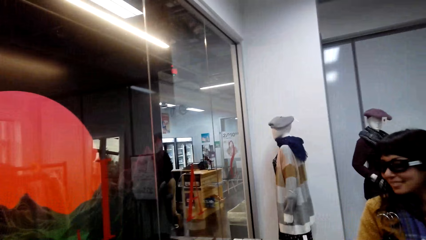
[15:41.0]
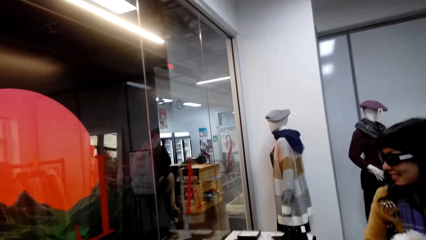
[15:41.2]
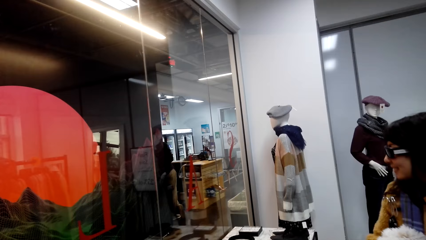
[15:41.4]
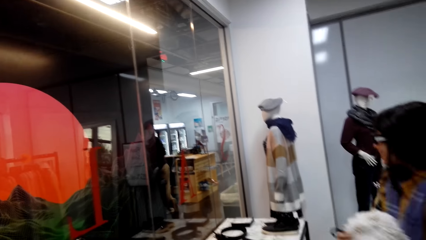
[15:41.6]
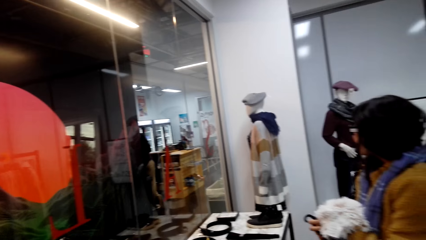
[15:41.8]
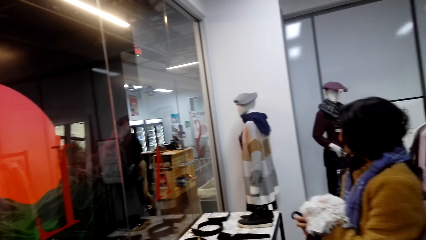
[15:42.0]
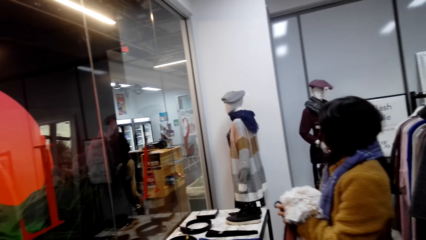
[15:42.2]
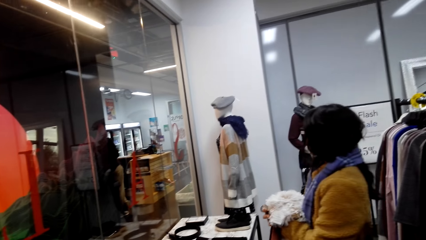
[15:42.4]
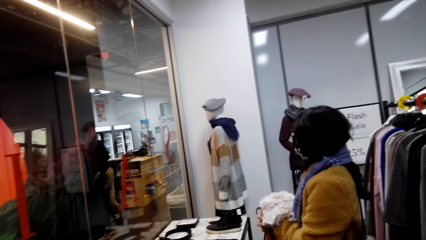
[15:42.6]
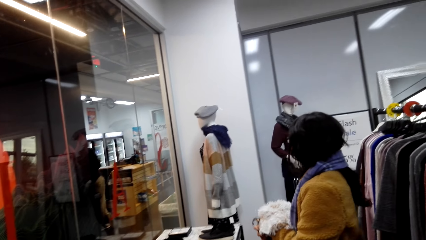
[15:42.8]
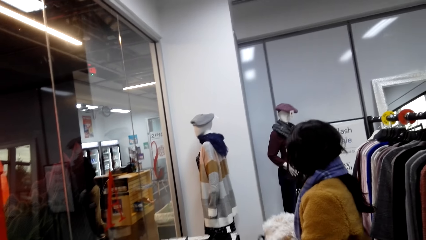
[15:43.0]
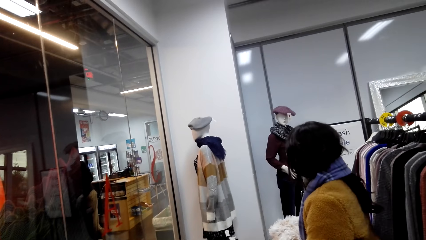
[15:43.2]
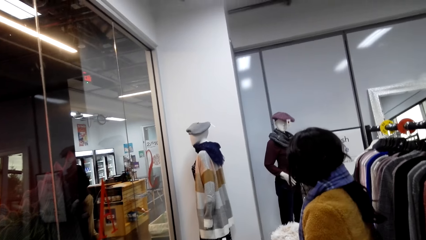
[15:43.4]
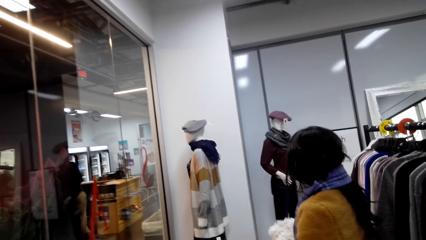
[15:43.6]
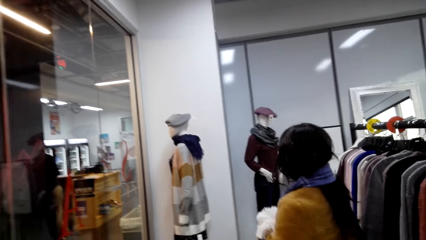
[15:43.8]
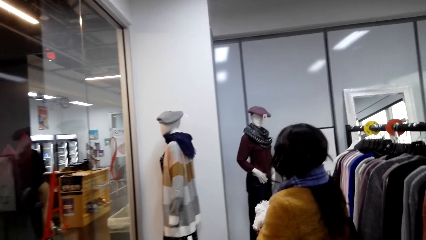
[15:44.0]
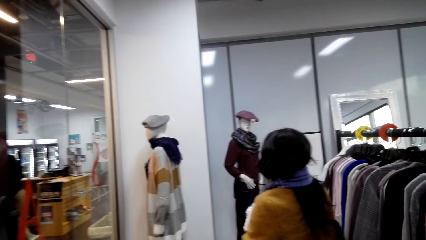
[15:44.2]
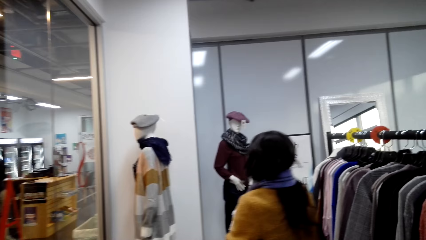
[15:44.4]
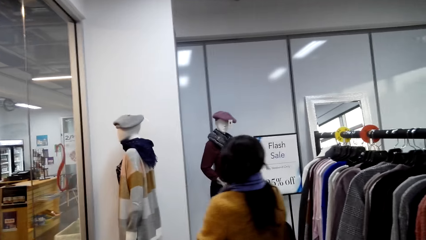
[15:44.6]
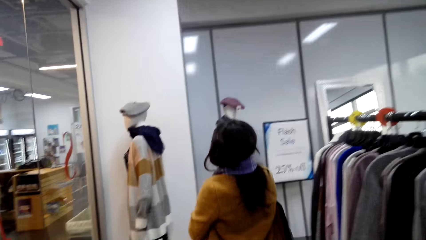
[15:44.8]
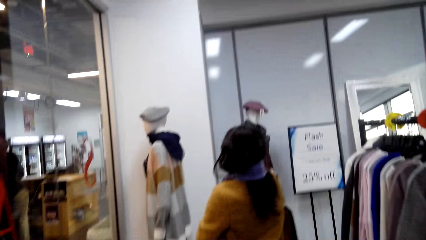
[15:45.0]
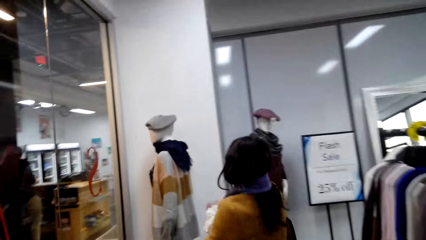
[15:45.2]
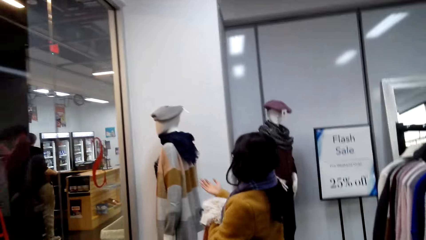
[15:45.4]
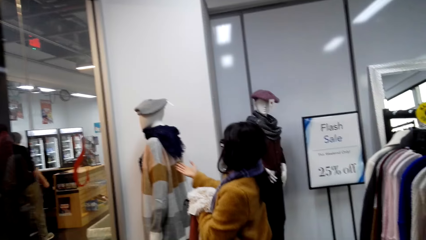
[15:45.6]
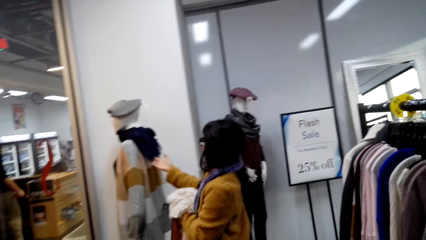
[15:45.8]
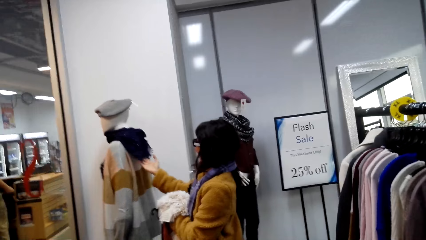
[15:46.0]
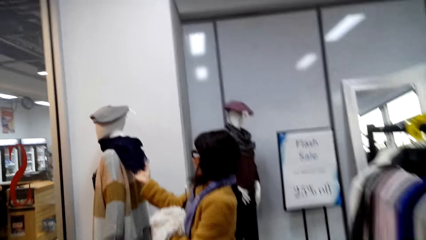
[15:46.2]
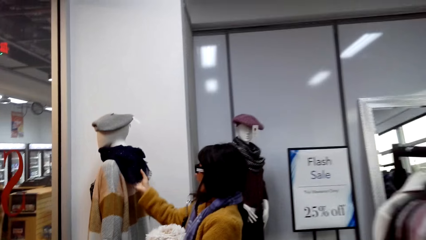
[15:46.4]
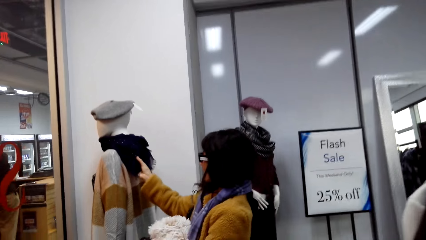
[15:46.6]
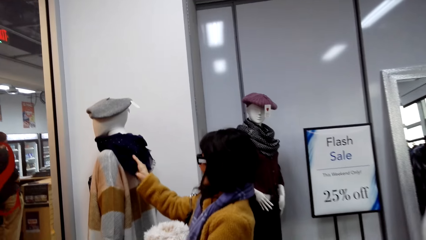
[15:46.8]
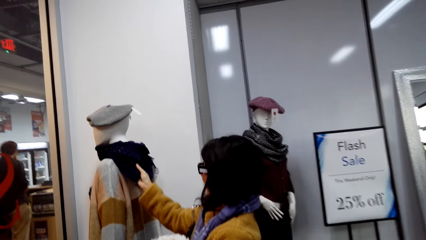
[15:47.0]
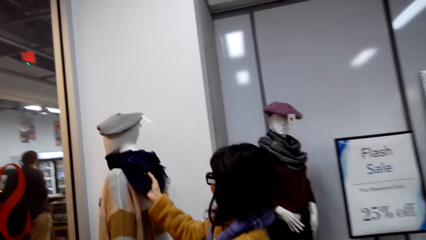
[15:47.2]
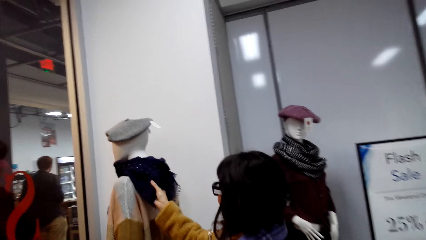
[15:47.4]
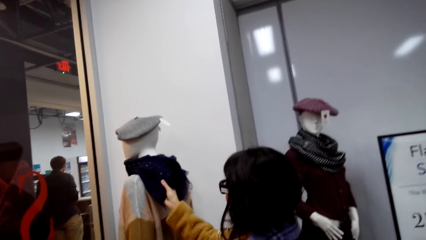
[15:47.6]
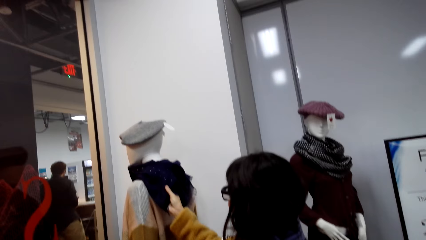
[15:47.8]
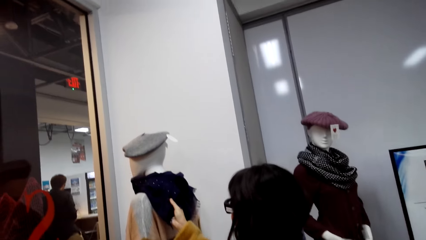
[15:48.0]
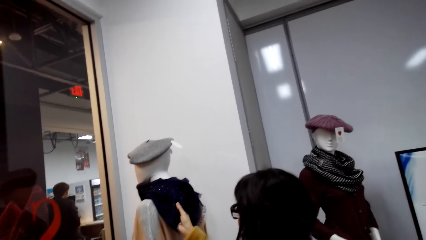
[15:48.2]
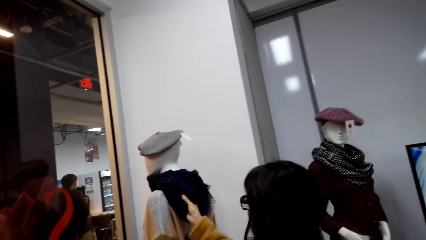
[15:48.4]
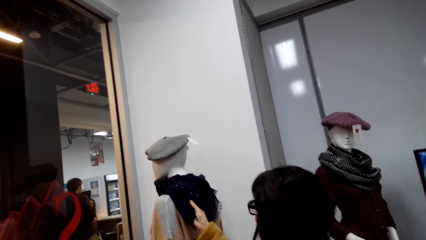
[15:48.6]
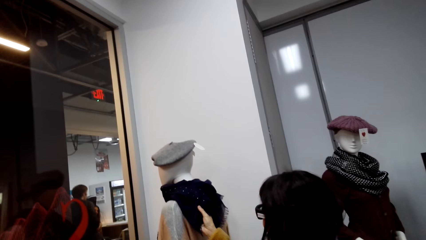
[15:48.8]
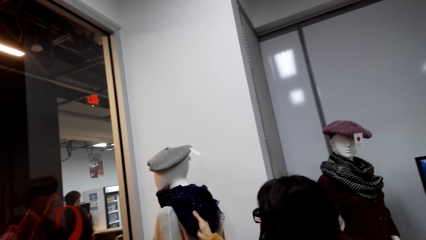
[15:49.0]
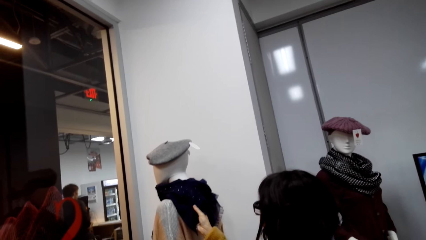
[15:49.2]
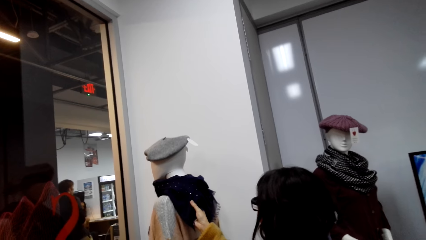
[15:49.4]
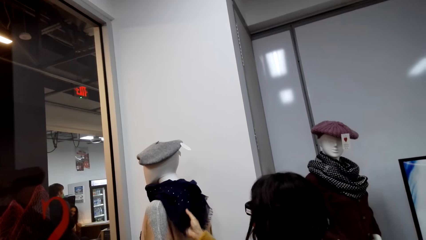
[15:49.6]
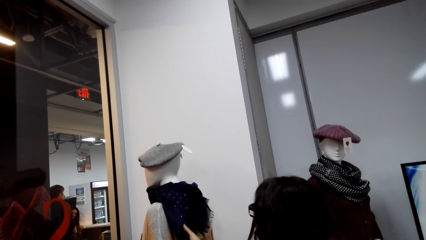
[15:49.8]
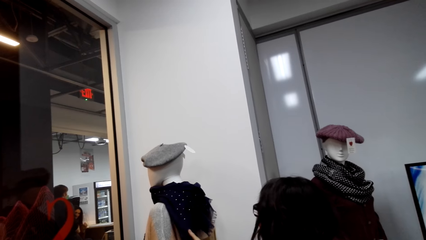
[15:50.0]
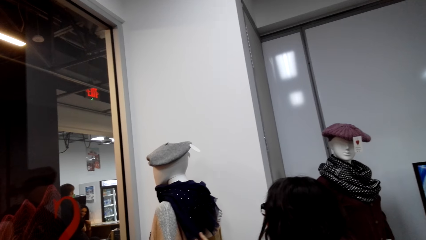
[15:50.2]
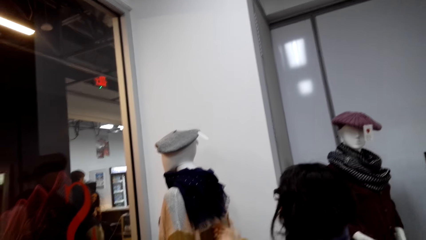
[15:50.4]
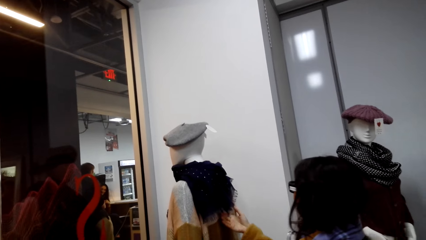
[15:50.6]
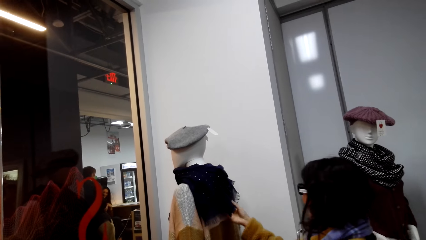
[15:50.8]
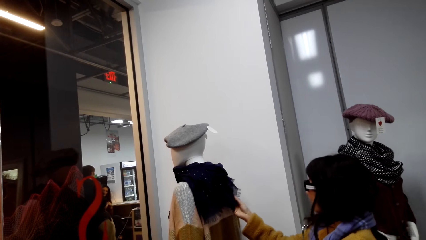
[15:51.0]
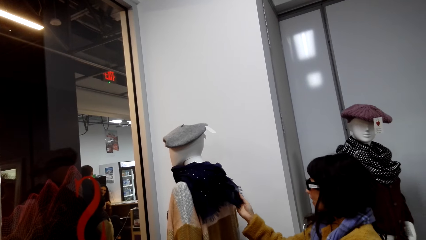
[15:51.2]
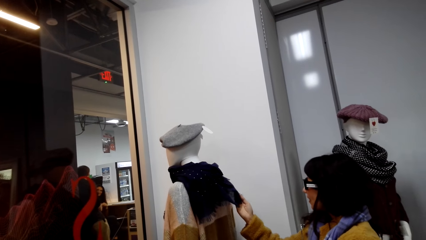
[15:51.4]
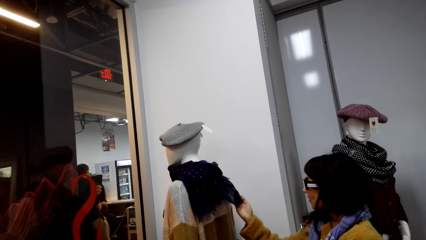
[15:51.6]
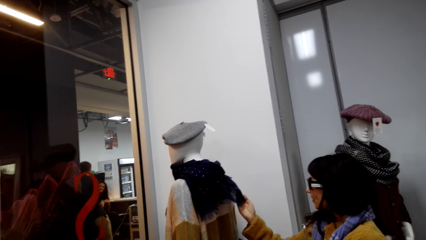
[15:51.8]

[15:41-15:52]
A woman checks out the scarf. The woman touches the scarf.

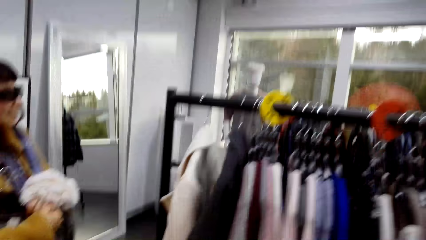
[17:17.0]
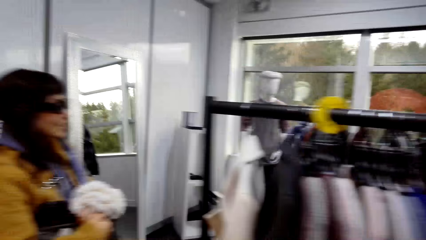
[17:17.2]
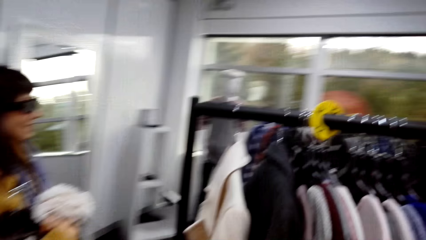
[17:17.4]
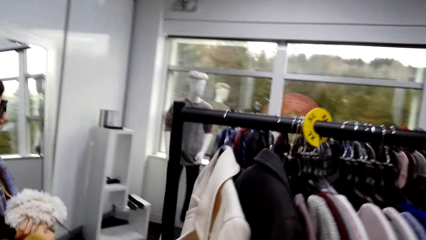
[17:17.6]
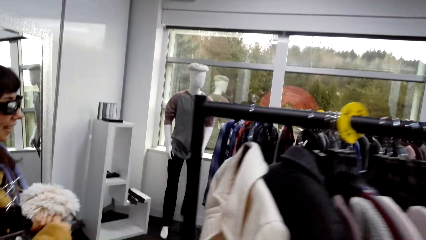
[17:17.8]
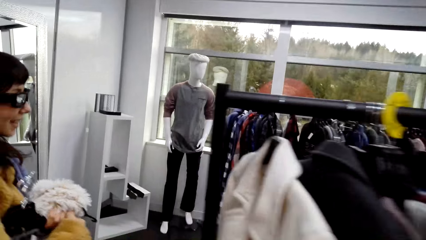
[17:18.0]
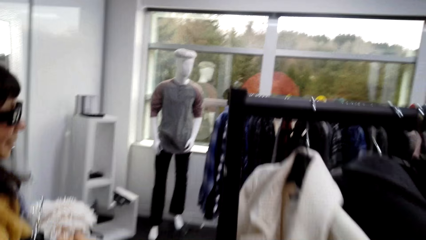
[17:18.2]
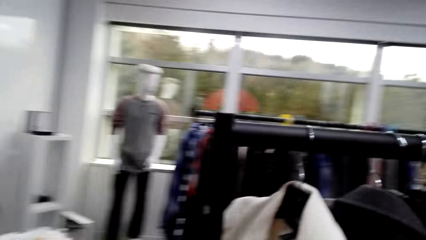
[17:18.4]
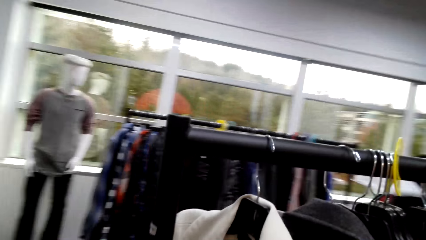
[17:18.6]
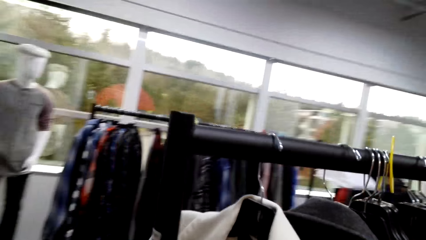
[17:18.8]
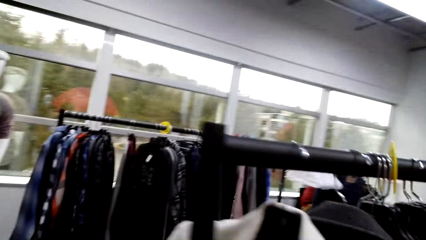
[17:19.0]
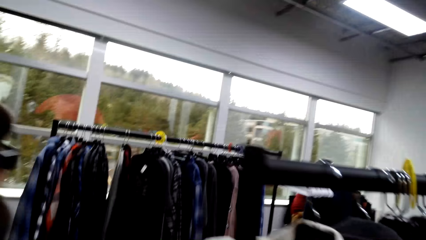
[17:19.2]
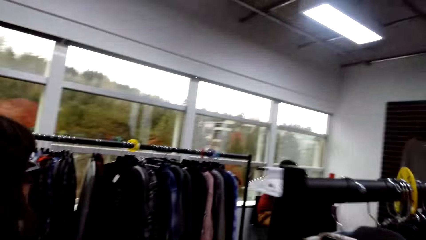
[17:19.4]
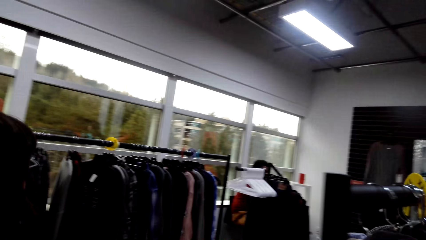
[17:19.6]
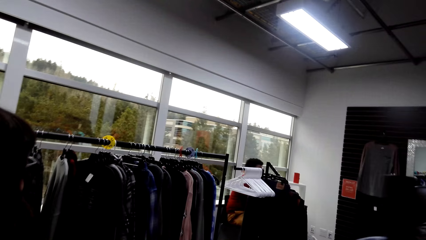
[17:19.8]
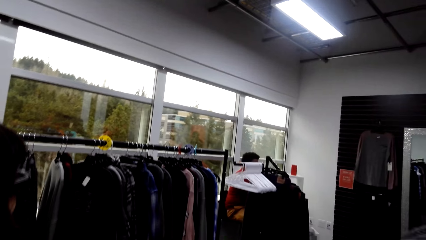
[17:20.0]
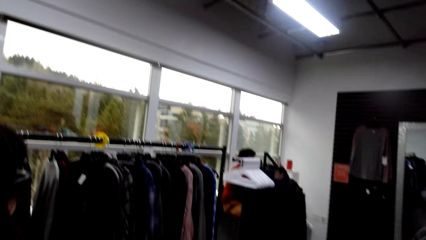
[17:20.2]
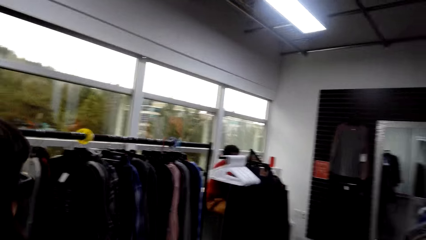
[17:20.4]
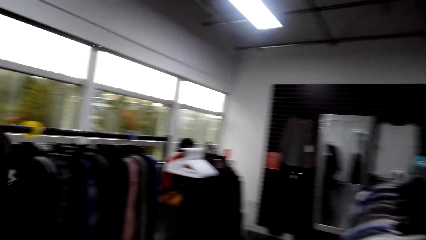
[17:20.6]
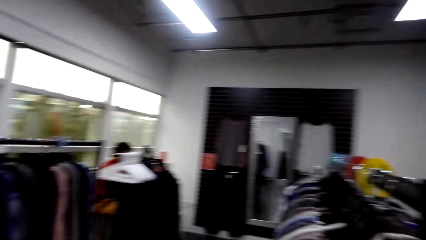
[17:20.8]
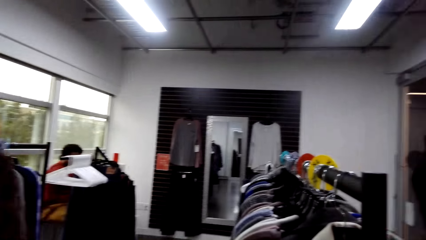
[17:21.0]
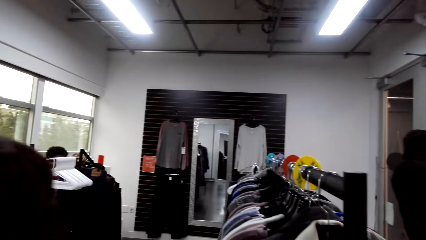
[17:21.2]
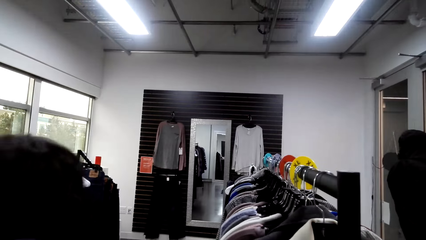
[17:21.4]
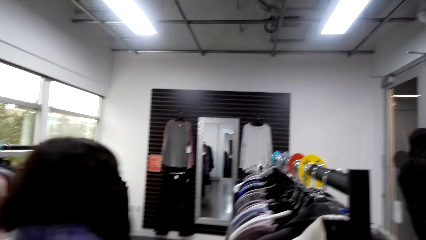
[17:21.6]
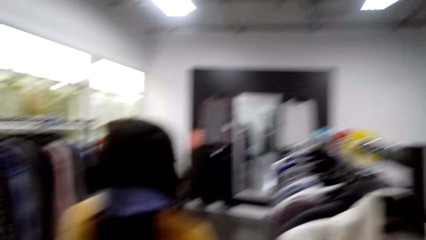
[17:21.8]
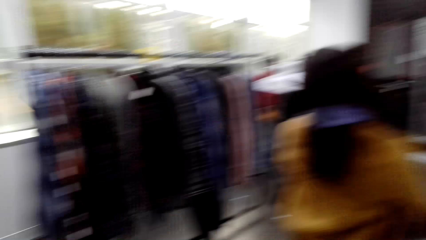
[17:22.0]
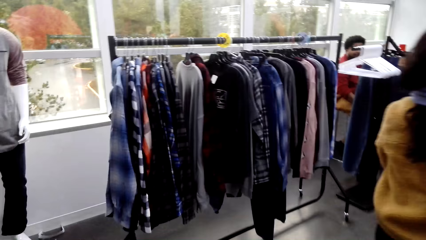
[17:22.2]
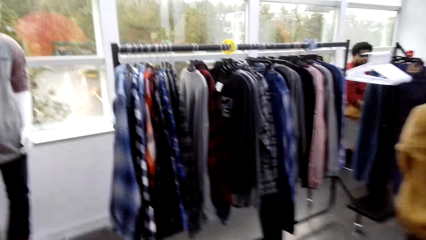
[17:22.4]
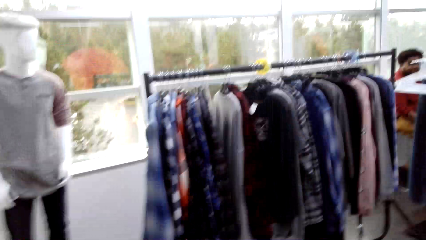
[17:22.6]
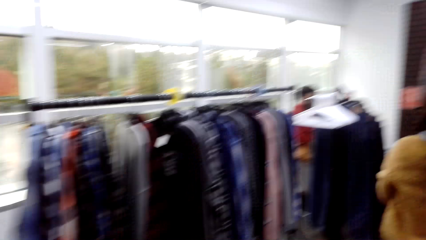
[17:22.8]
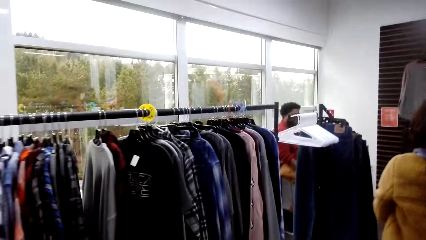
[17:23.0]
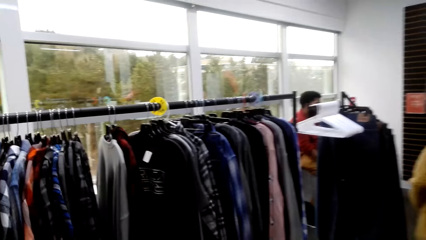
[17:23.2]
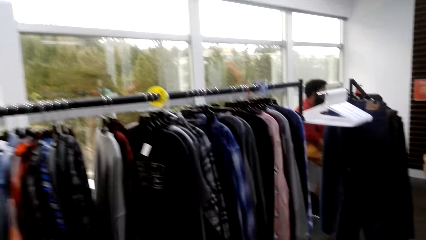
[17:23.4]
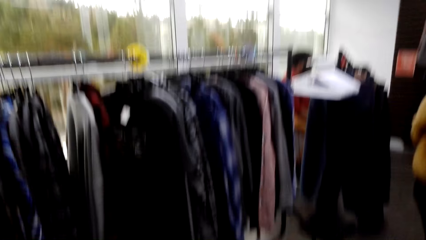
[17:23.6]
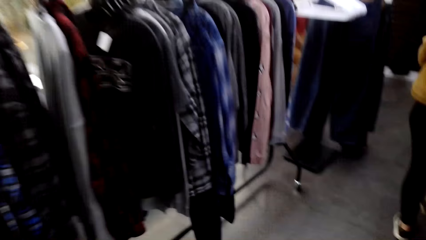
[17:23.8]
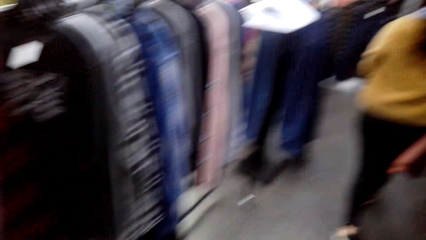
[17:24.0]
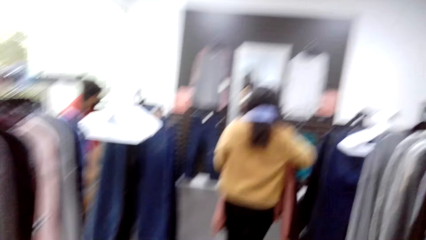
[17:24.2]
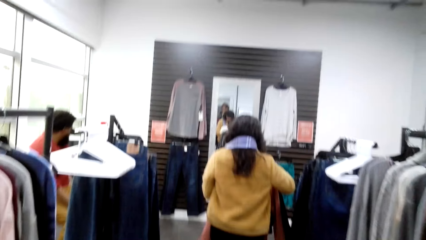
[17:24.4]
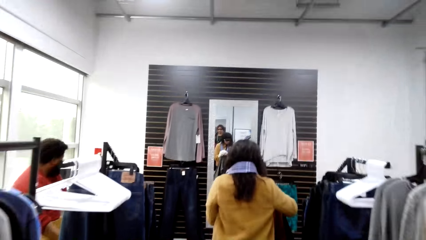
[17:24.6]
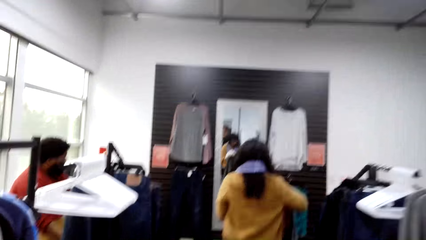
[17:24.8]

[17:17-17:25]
A woman walks round the shop together with the camera wearer.
